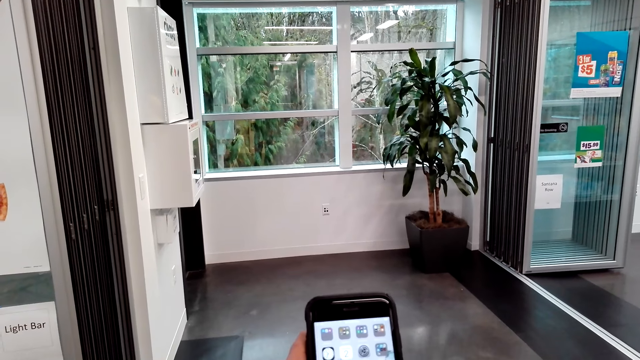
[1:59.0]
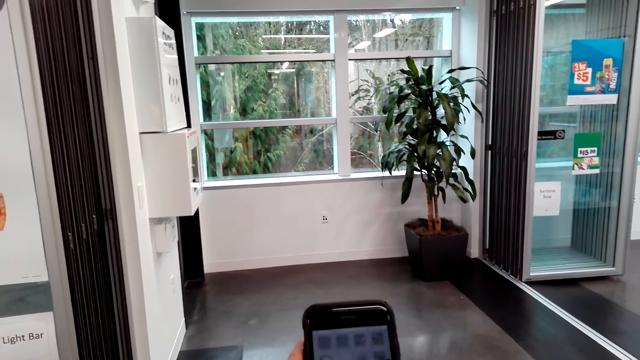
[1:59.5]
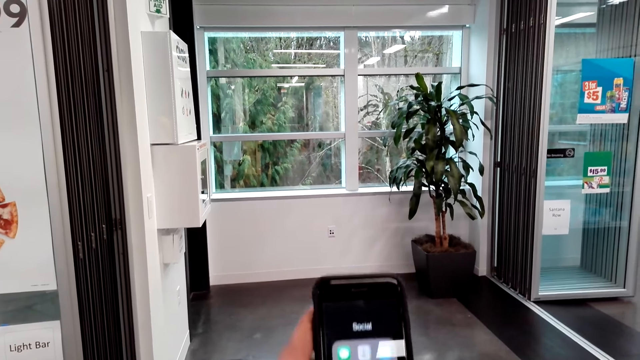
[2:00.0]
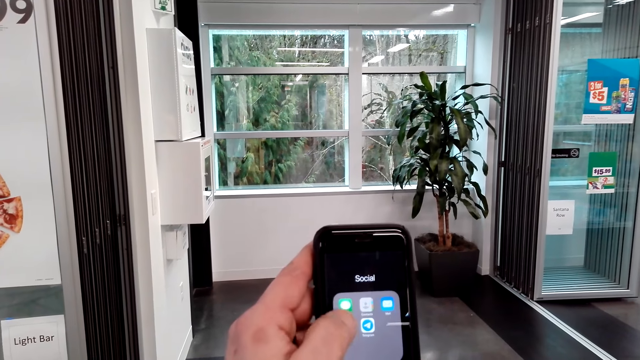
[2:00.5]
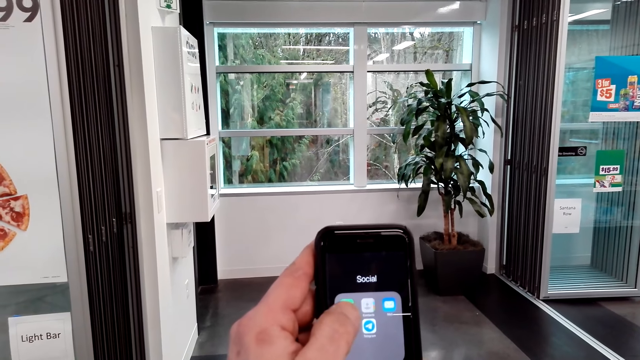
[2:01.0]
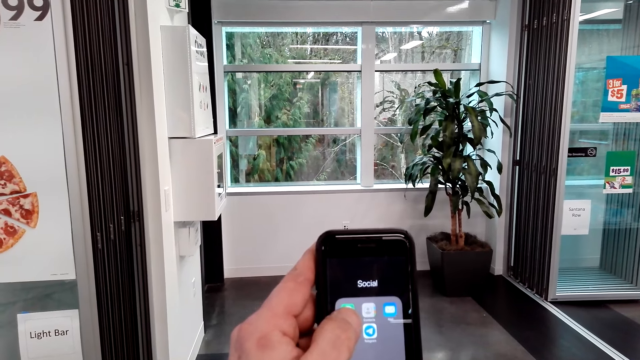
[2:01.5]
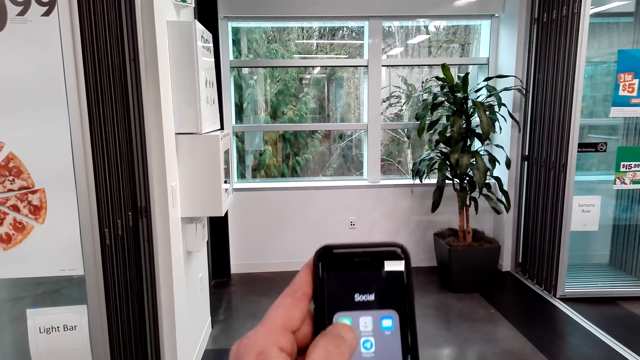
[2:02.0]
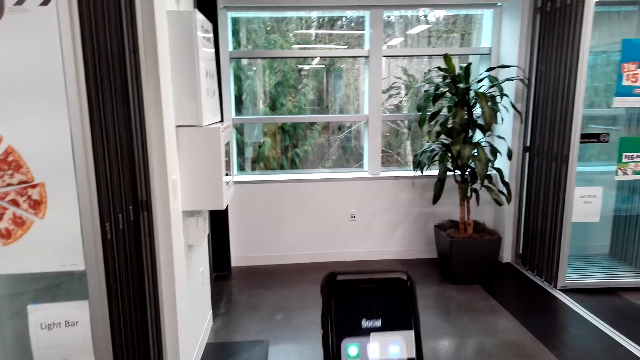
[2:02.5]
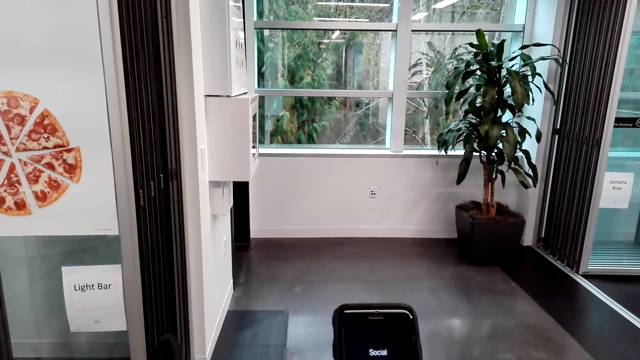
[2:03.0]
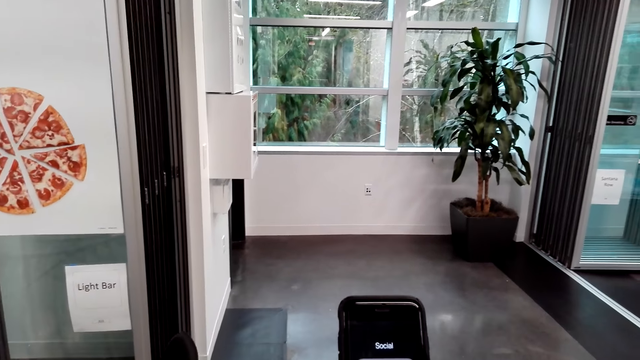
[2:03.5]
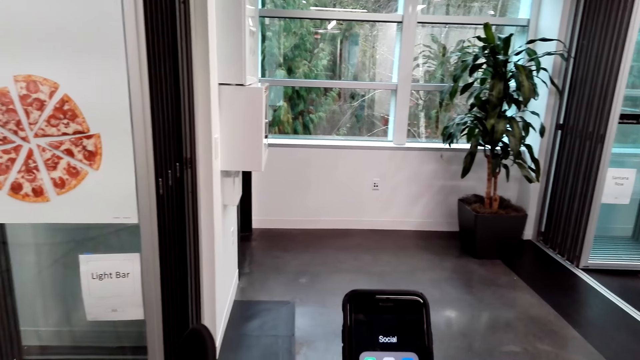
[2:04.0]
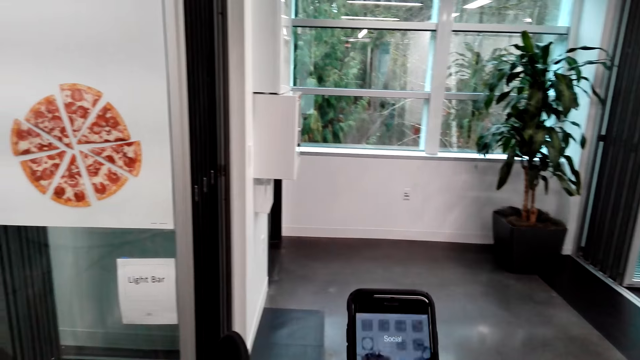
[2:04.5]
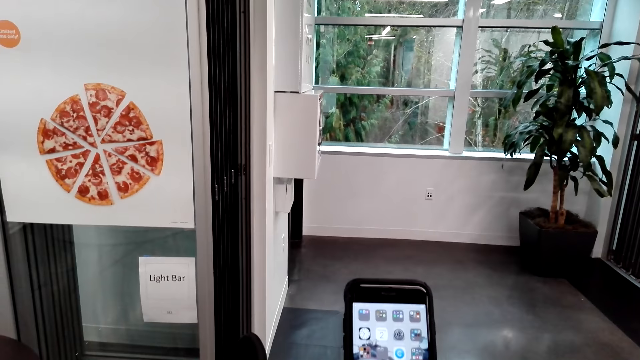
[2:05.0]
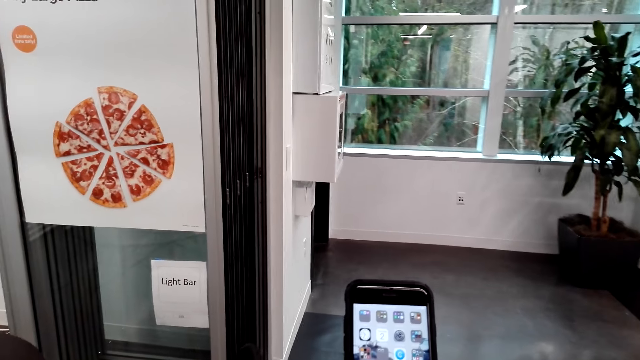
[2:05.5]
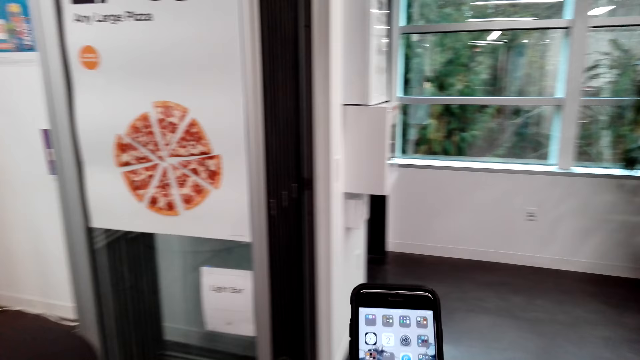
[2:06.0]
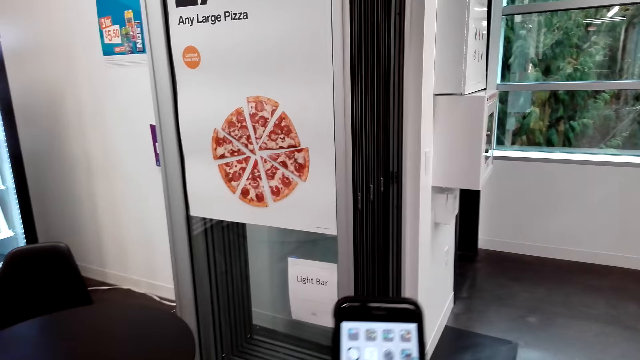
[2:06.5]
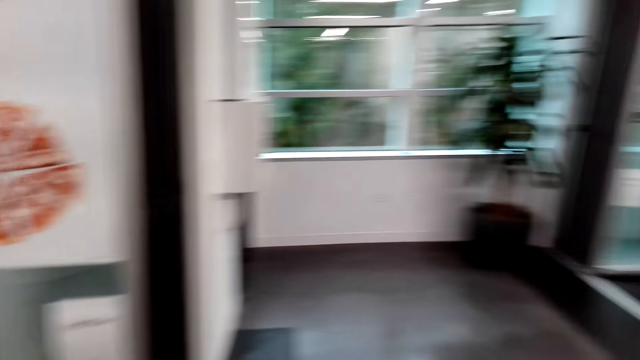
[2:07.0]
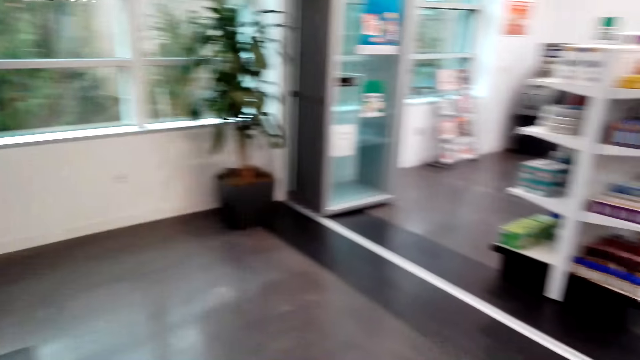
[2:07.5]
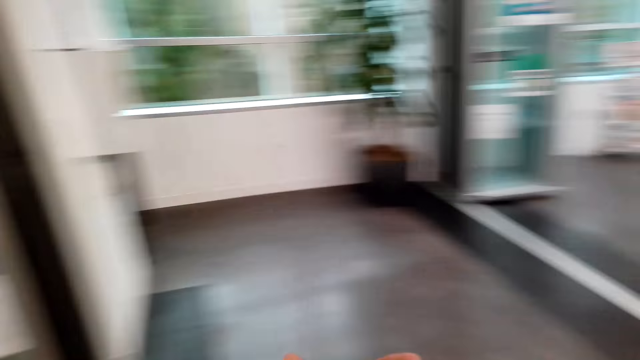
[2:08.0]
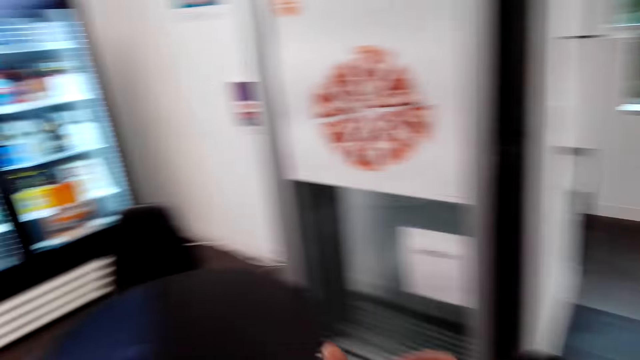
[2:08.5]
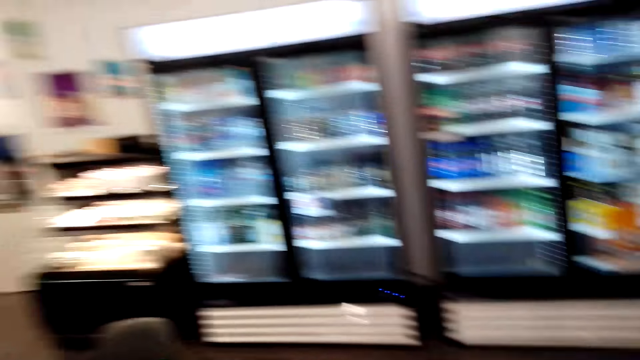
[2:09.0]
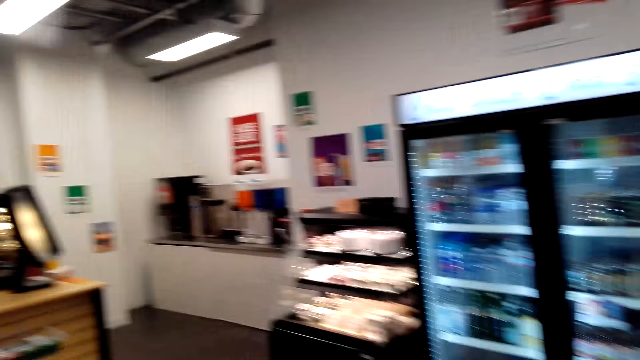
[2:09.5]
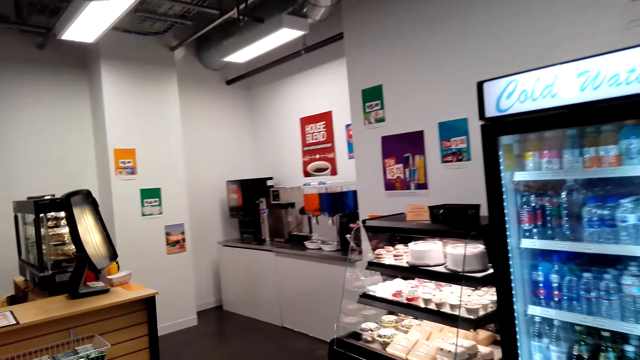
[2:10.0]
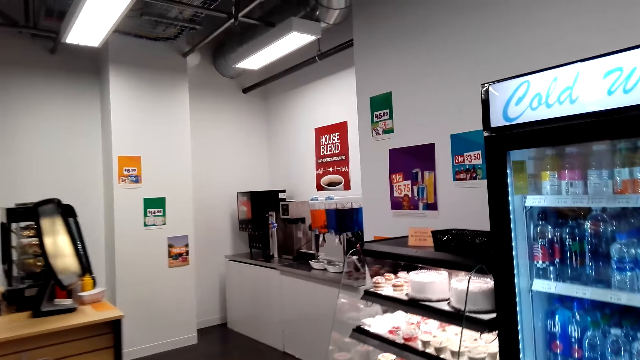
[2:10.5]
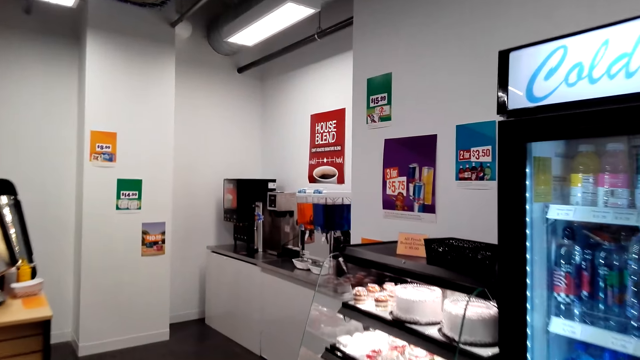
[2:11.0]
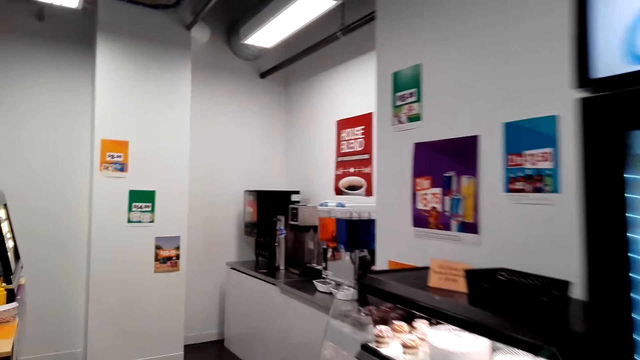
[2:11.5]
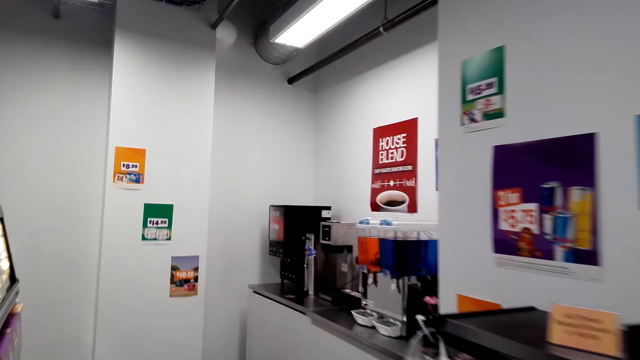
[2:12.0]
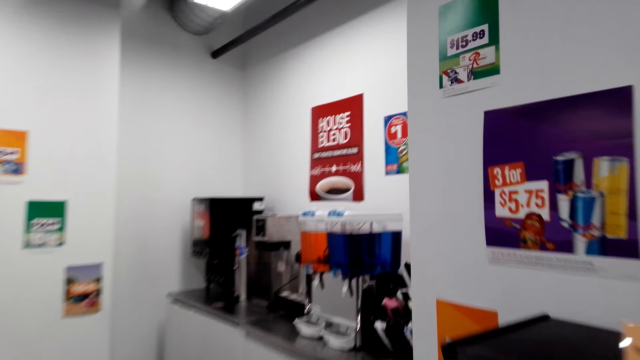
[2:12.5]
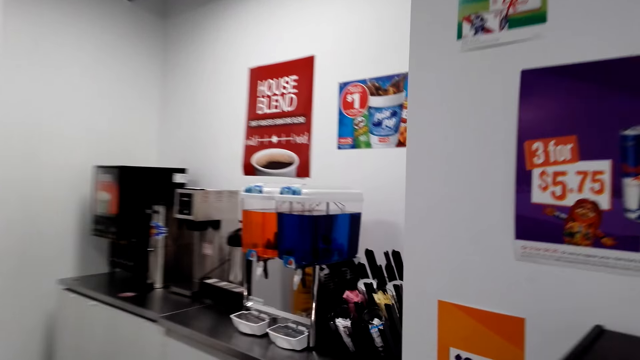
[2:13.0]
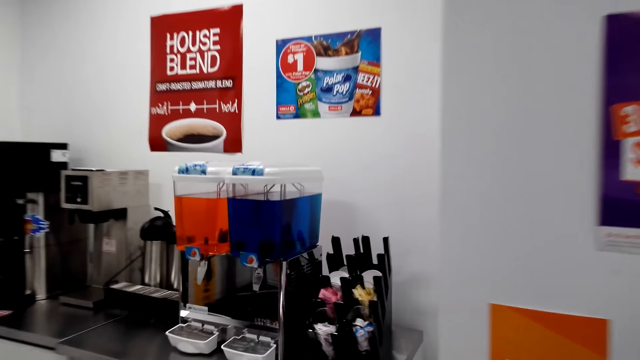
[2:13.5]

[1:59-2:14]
The camera wearer looks around. They walk around.

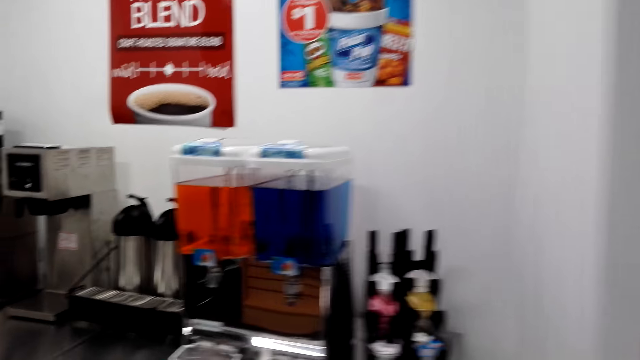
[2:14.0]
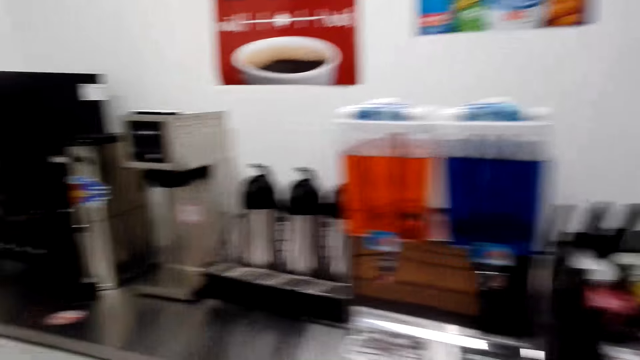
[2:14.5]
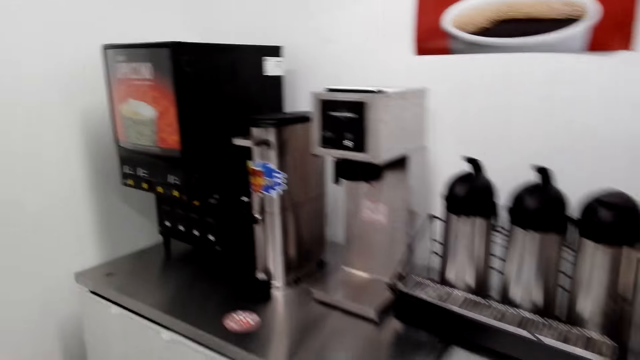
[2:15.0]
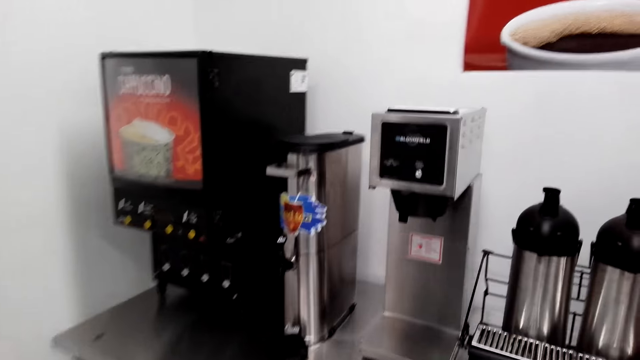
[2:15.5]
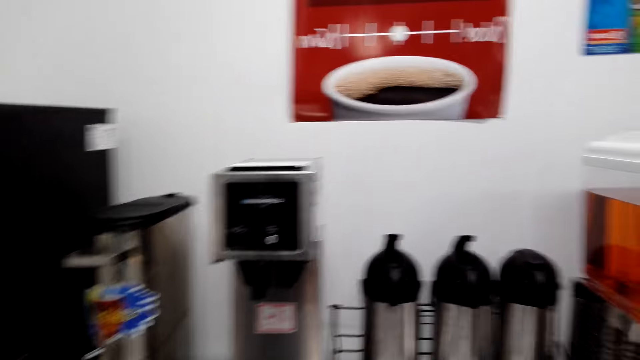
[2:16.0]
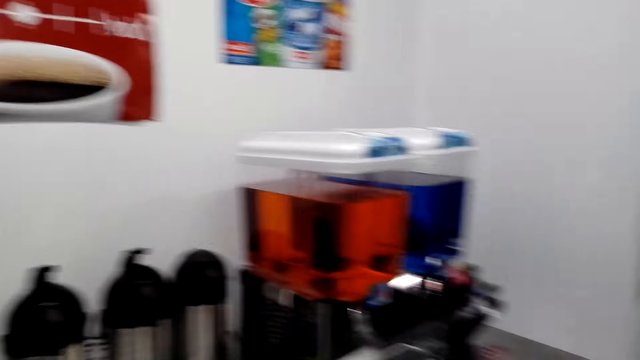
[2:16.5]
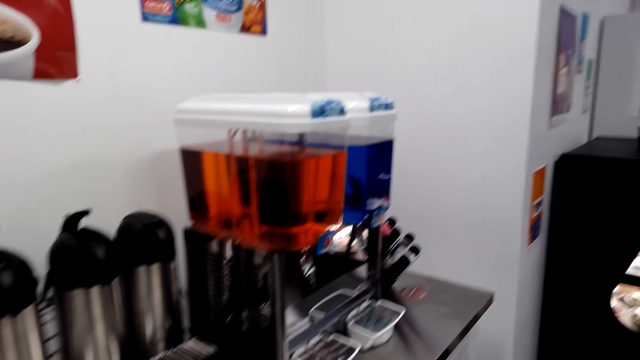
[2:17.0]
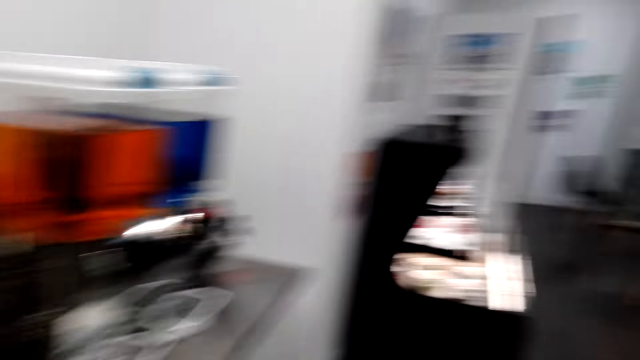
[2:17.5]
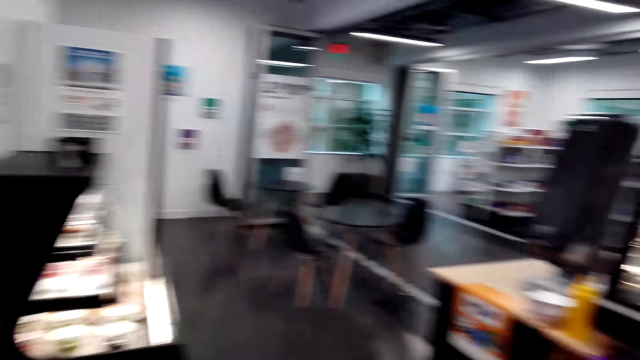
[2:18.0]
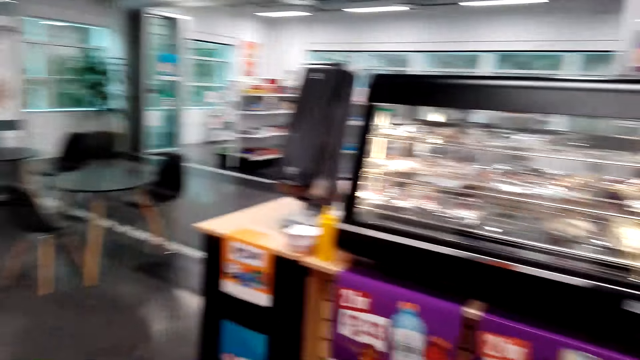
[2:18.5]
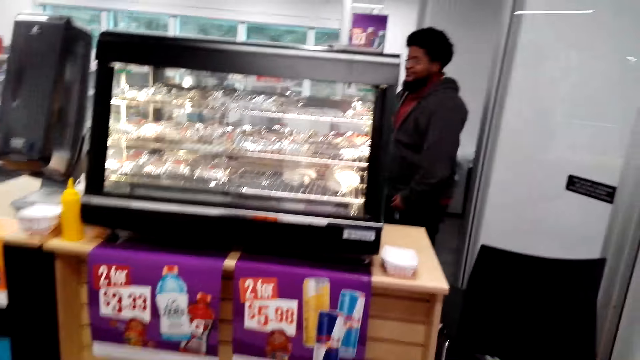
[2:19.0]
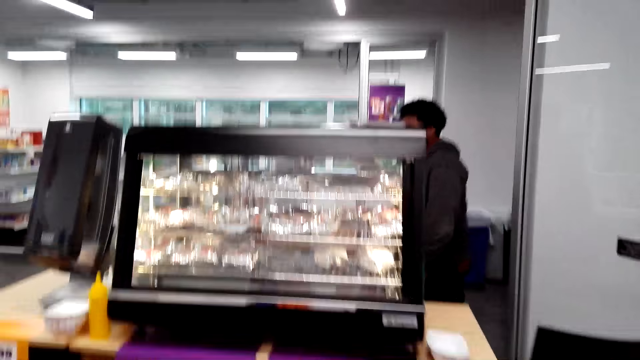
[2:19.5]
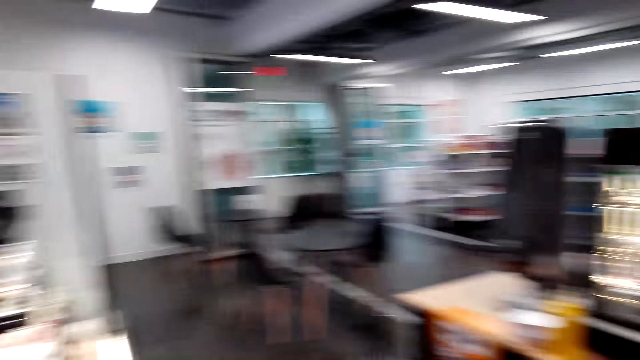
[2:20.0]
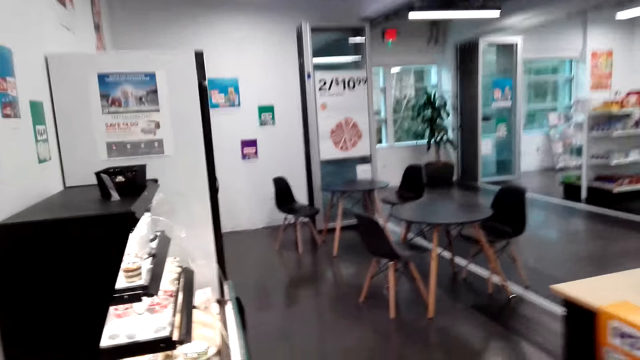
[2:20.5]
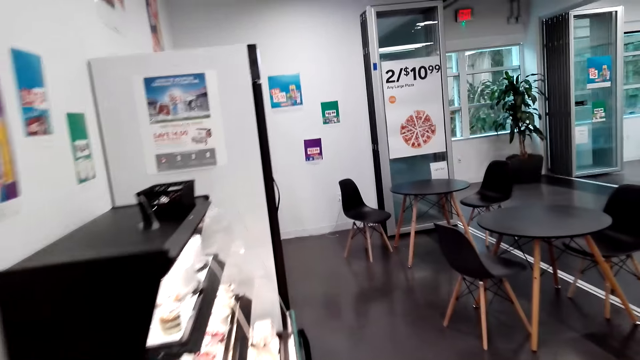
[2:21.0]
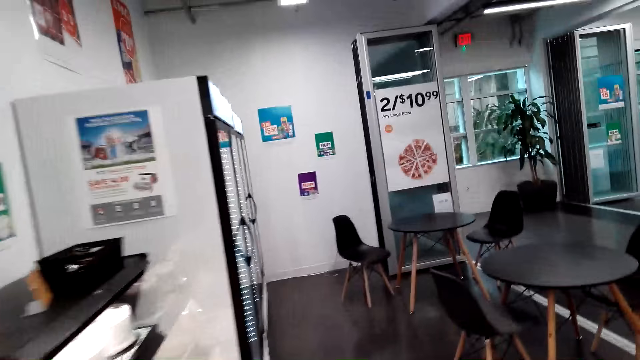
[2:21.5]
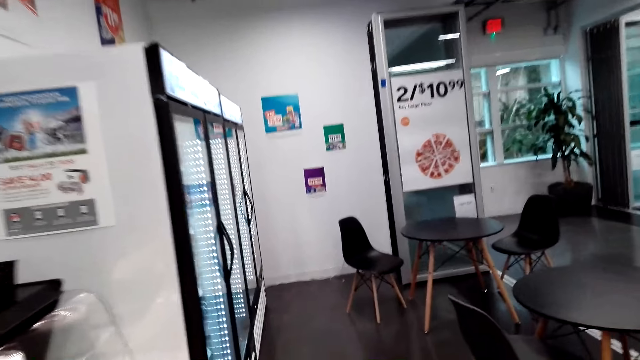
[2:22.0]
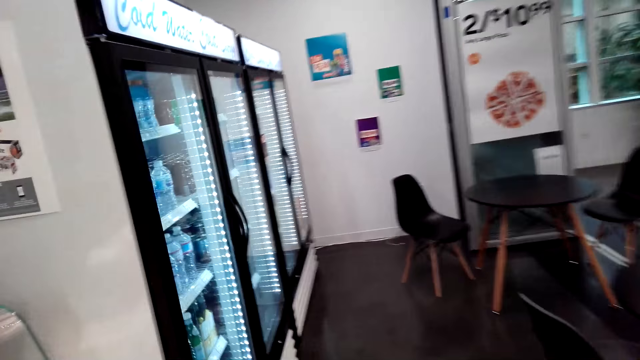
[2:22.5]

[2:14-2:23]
A man moves around the counter.
